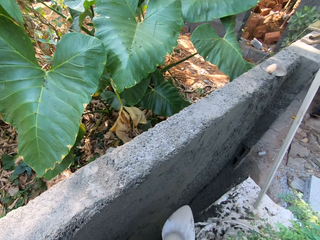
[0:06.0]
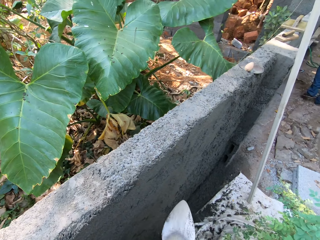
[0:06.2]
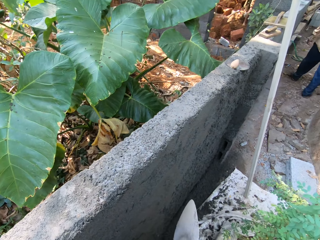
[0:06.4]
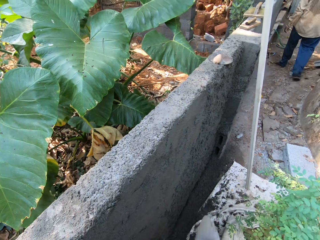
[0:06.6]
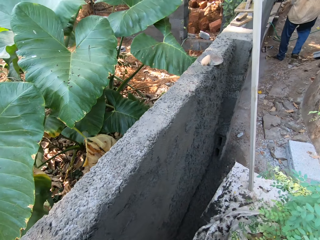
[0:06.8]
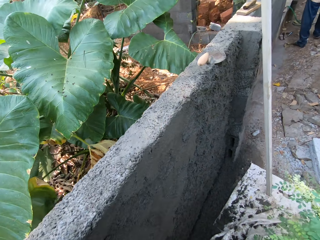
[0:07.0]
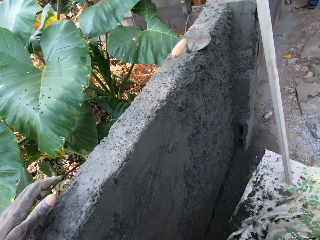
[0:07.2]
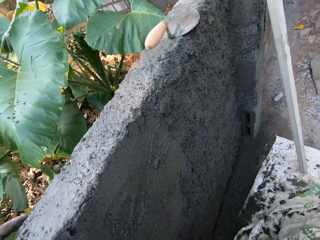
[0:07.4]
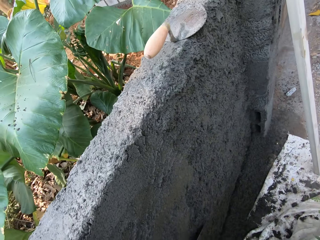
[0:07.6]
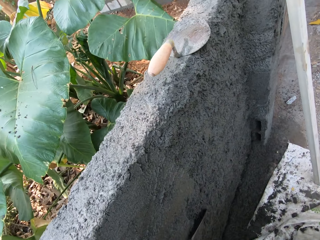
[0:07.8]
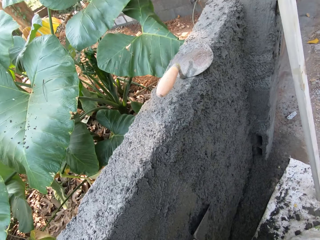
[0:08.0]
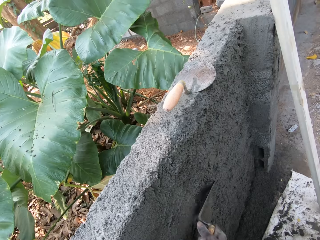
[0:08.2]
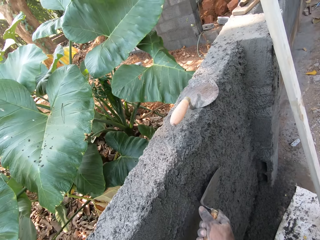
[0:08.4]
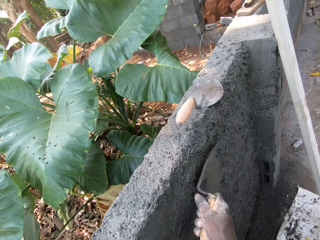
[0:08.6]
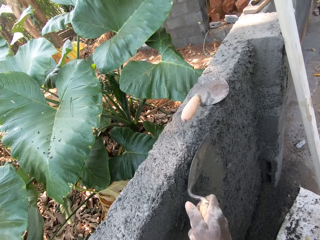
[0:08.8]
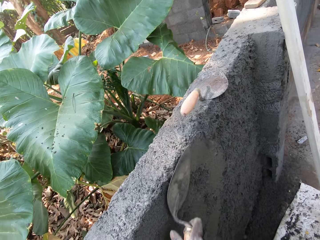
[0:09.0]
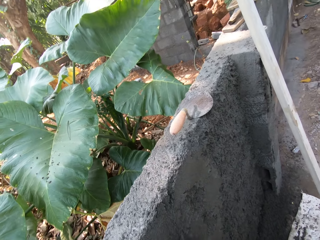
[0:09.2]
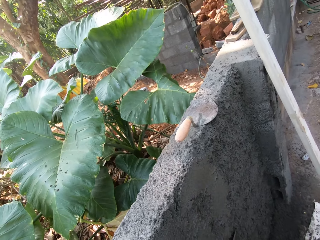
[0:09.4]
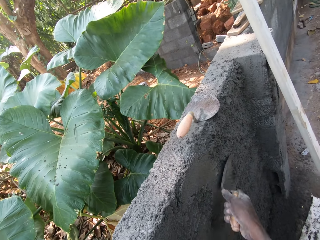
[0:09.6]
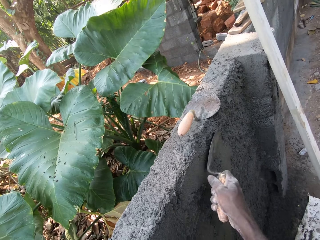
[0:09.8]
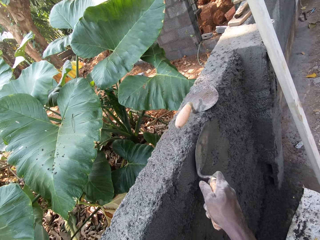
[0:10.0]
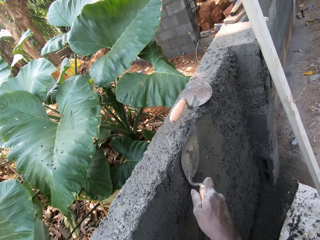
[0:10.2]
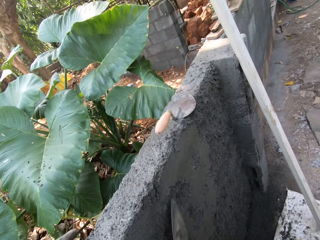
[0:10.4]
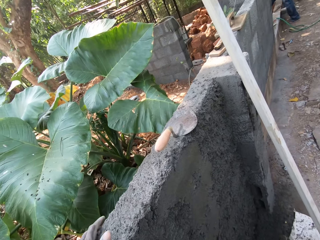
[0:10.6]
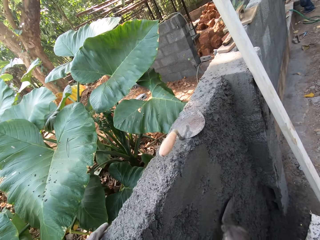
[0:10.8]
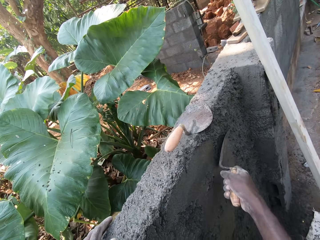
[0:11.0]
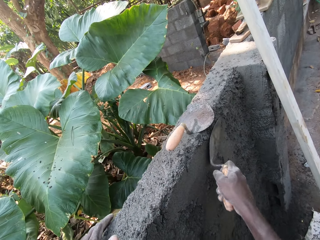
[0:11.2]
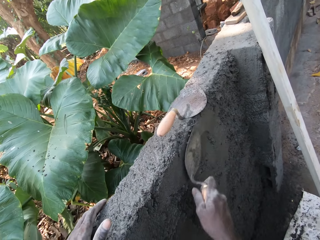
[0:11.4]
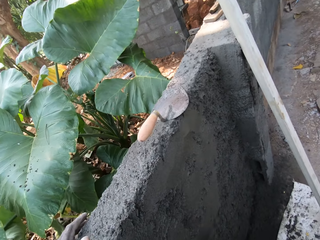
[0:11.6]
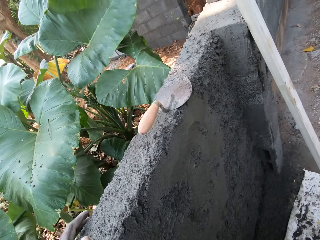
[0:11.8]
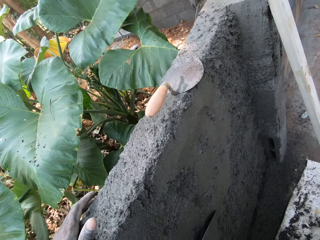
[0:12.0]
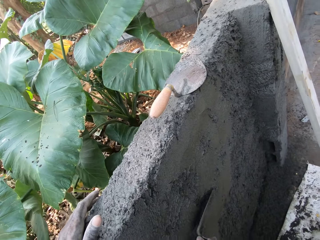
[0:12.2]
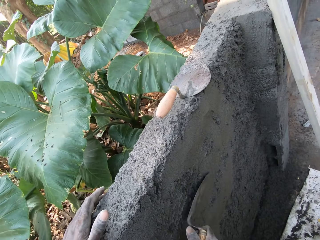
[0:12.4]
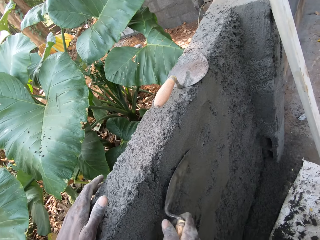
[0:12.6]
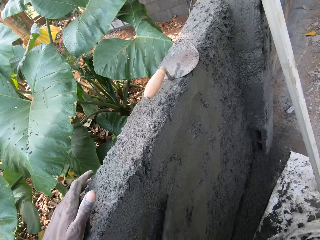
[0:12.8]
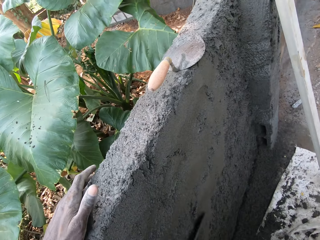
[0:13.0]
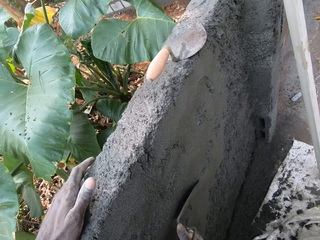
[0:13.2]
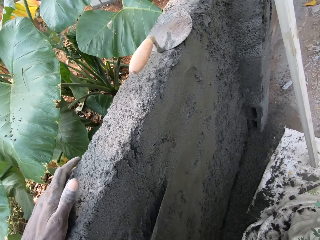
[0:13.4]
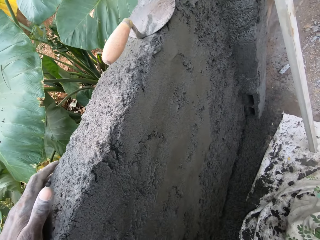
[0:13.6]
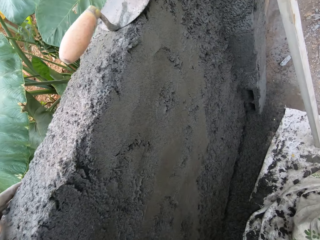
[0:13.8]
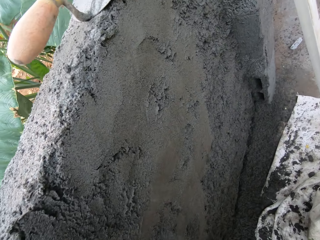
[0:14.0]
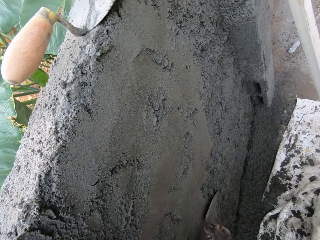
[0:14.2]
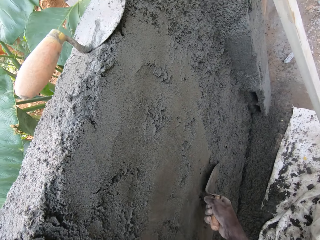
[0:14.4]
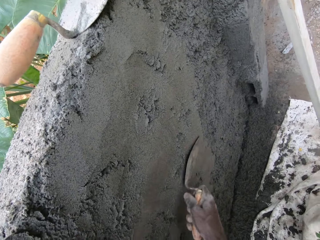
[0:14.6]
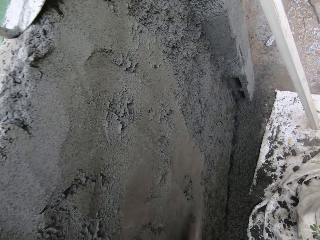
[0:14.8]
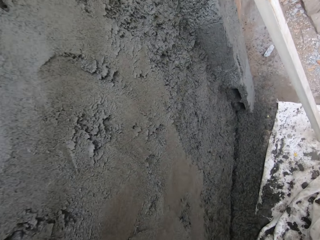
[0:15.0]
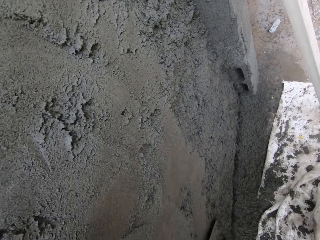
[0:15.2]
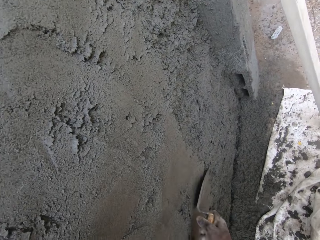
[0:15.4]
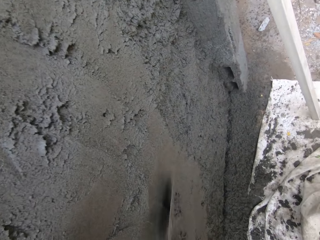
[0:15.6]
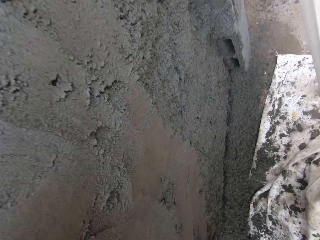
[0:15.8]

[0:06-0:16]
A man walks around. The camera wearer plasters the wall with the hand trowel in his right hand. He touches the wall with his left hand.

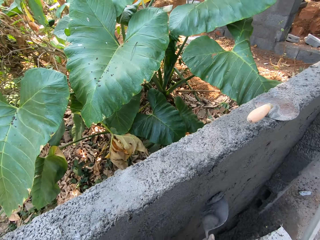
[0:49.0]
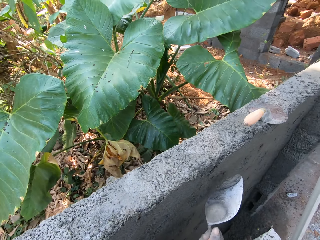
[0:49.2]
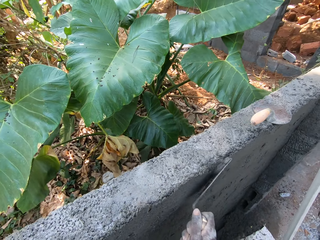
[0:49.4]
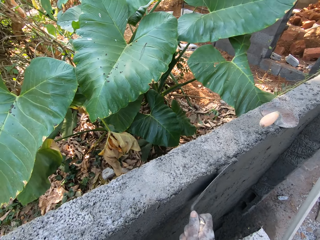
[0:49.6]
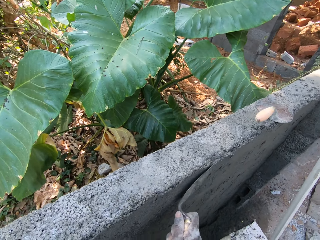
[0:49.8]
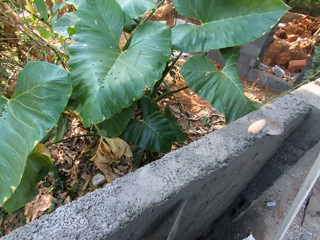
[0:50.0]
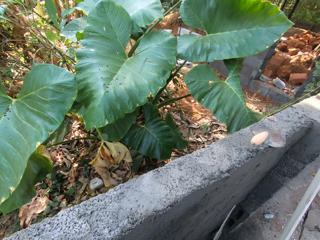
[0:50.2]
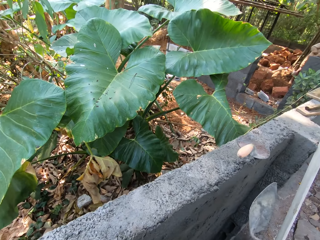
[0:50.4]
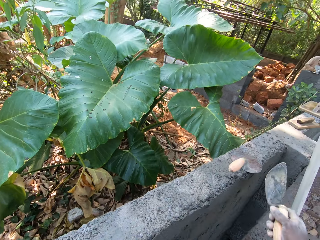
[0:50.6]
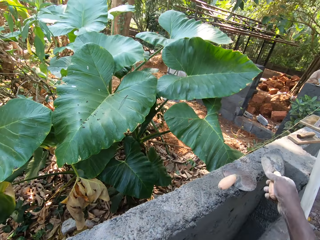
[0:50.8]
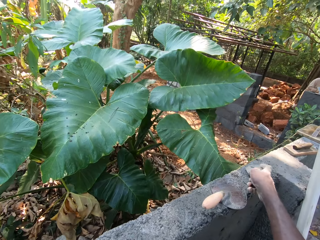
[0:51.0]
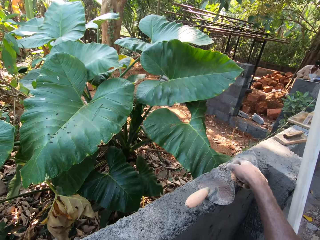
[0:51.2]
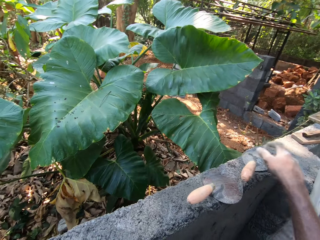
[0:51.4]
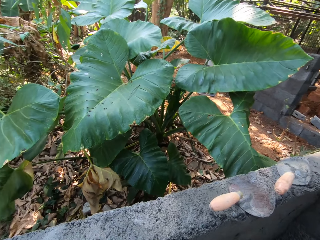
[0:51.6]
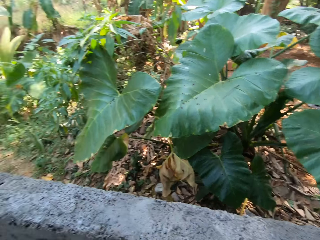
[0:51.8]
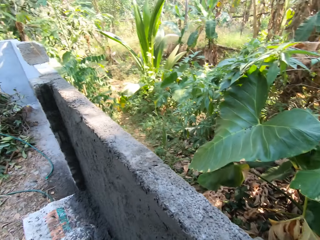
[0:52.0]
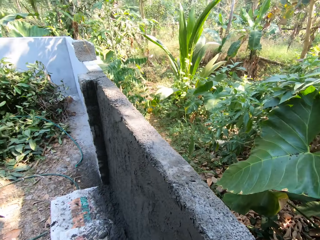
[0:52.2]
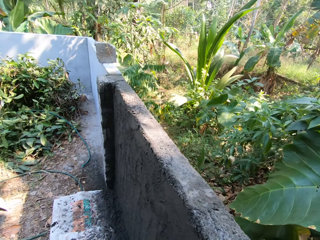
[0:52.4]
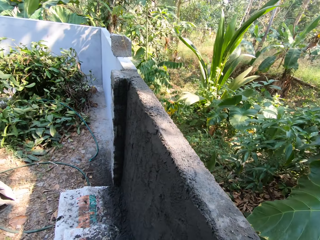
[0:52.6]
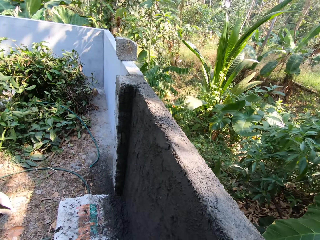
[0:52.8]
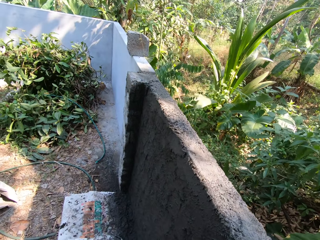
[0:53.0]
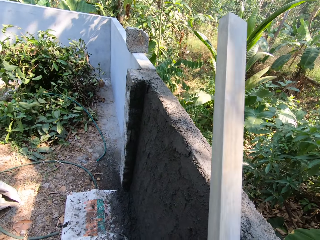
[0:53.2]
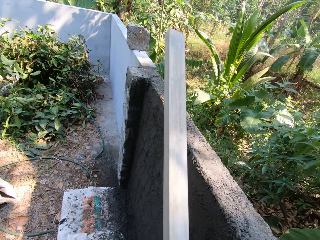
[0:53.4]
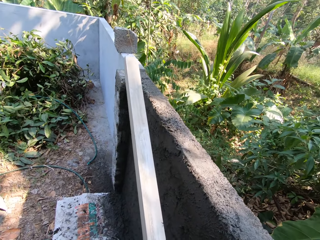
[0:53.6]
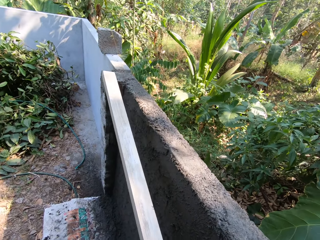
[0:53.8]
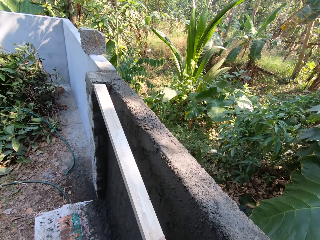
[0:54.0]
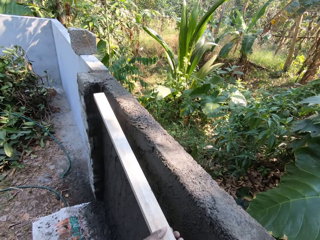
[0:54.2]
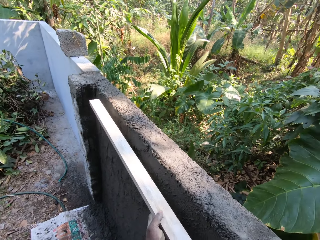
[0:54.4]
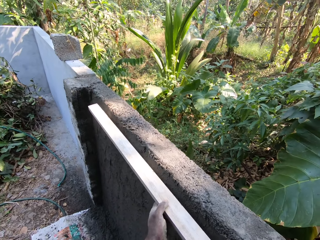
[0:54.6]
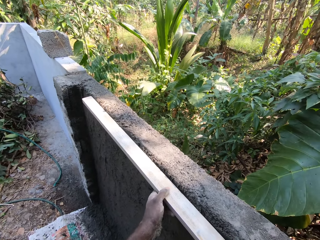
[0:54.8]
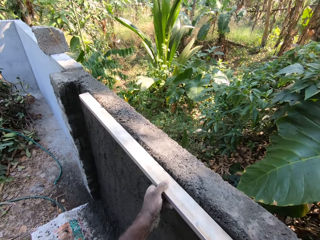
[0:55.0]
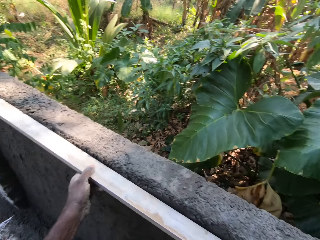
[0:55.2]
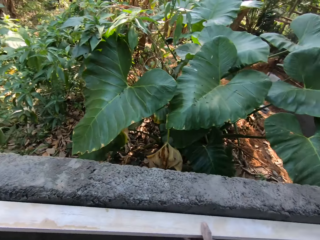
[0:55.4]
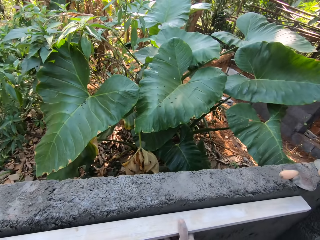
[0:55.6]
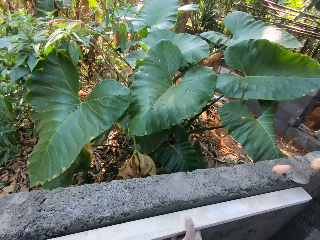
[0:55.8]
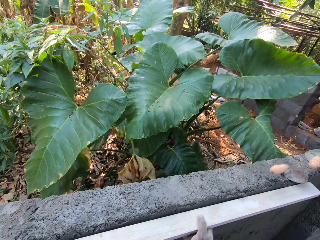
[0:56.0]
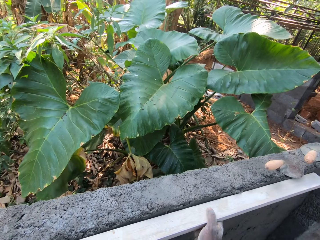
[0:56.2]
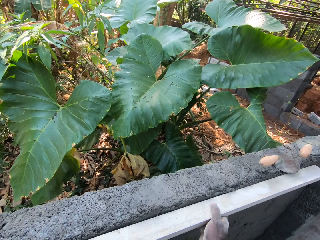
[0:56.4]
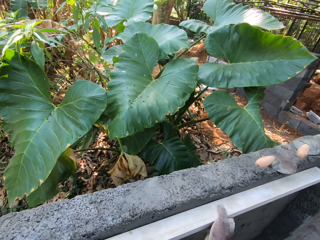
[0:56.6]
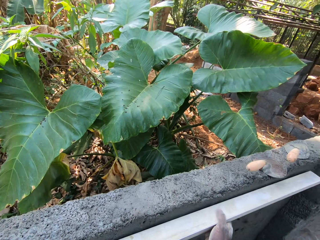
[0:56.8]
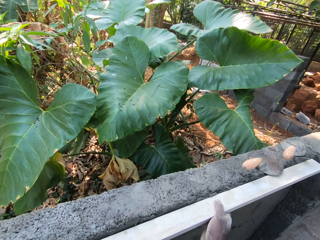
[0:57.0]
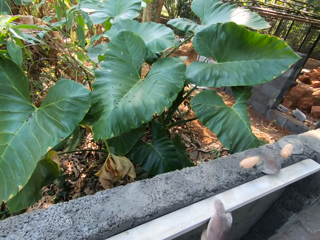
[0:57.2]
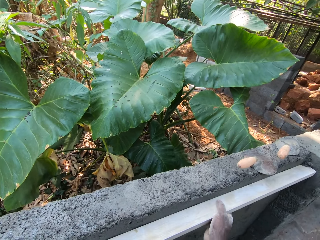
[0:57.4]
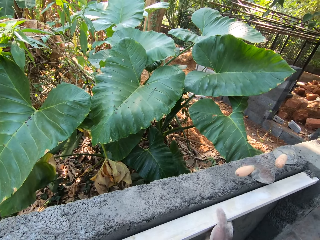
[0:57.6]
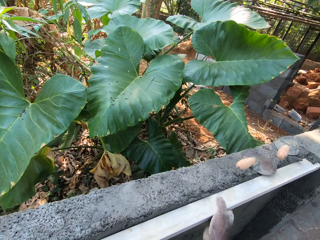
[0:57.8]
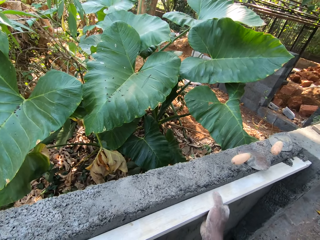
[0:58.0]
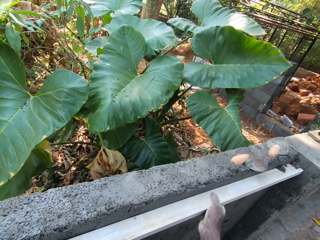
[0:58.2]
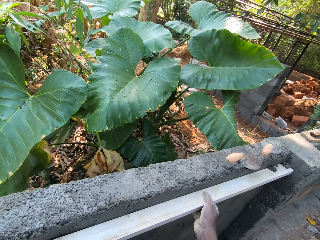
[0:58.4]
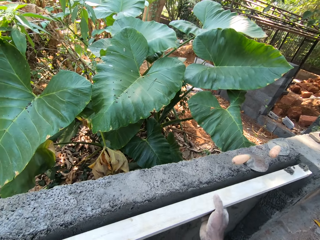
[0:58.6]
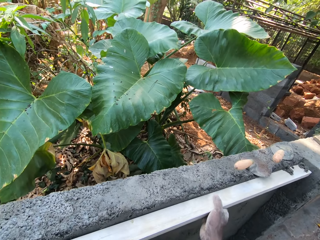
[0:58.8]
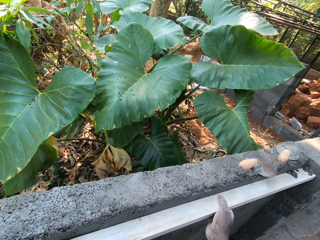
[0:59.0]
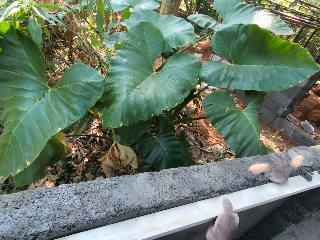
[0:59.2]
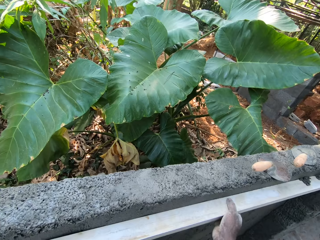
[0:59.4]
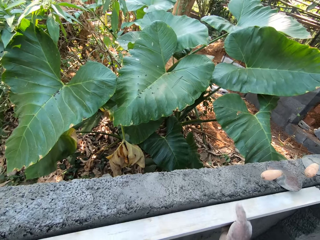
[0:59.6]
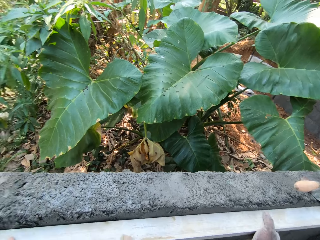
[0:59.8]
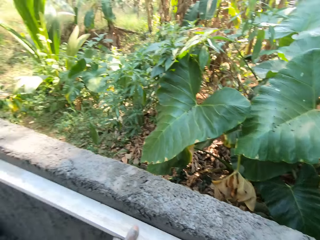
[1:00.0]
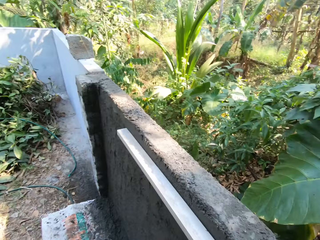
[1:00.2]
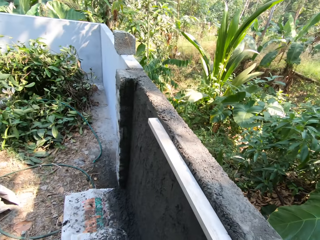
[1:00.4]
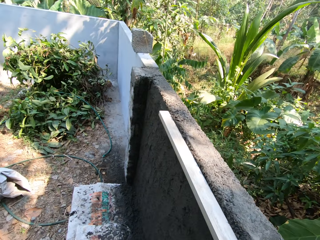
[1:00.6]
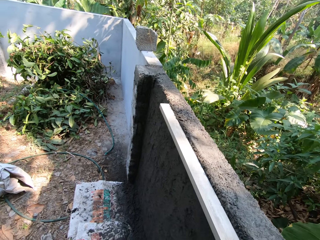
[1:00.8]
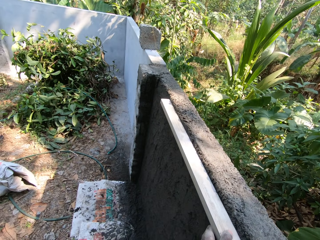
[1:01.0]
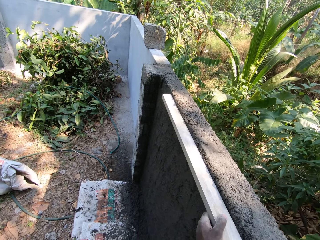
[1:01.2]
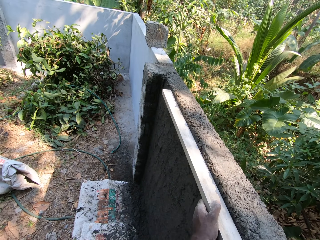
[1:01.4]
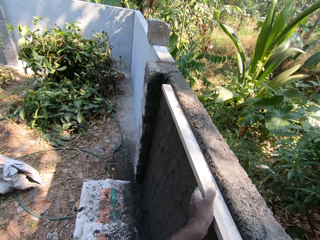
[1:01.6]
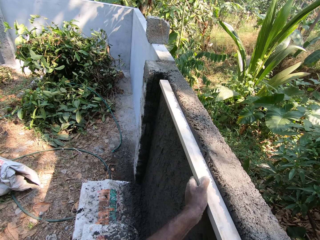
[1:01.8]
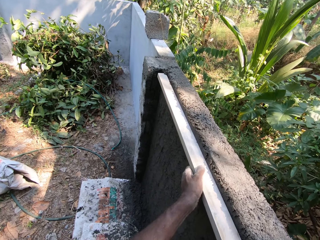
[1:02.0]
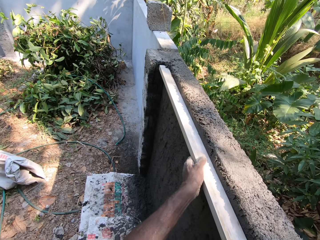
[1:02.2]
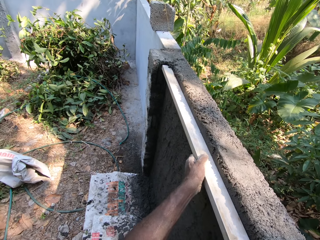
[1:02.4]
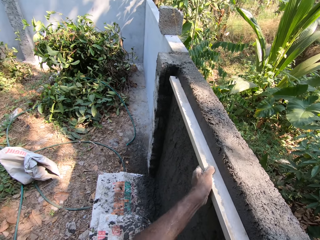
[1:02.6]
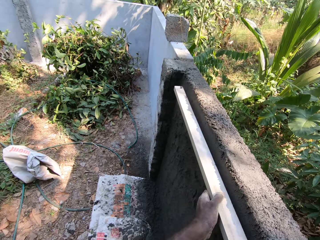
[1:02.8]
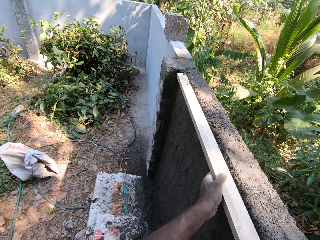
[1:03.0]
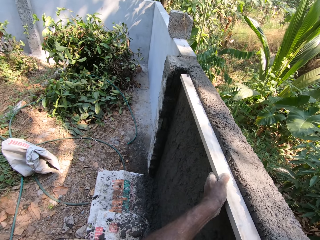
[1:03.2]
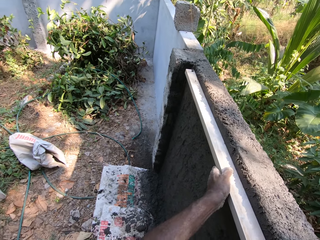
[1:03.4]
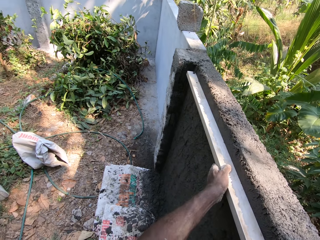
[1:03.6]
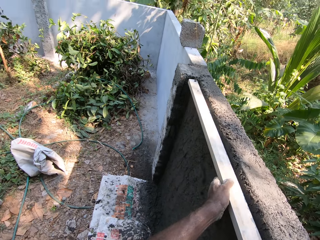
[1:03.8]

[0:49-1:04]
The camera wearer places the hand trowel on the wall with his right hand. He drops the trowel. He takes a plastering rod. He holds a hollow bar with both hands. He smoothens the wall with the metal rod in both hands.
